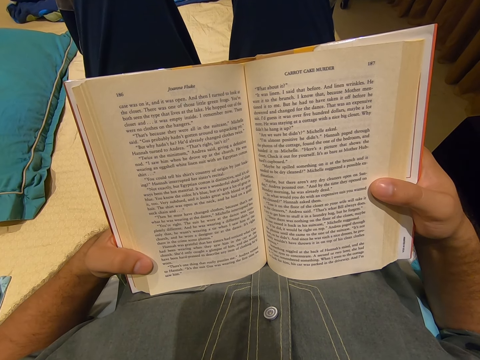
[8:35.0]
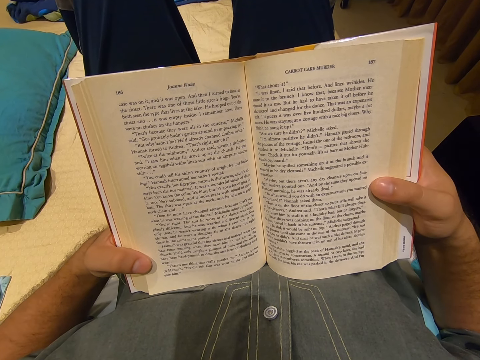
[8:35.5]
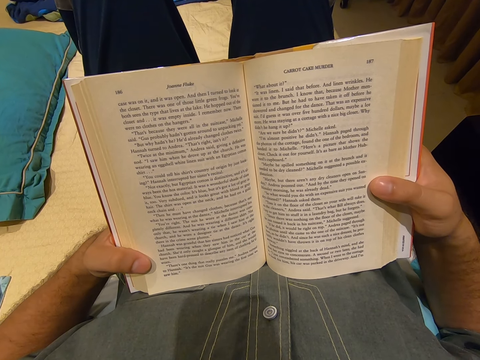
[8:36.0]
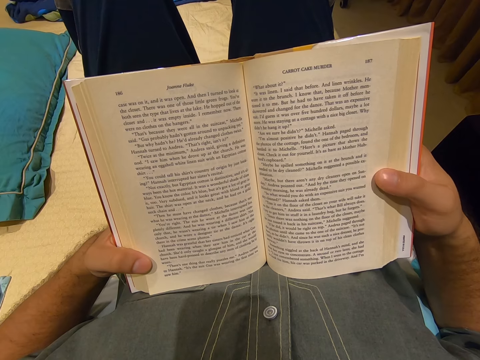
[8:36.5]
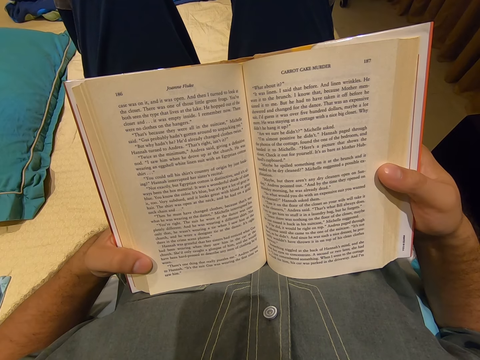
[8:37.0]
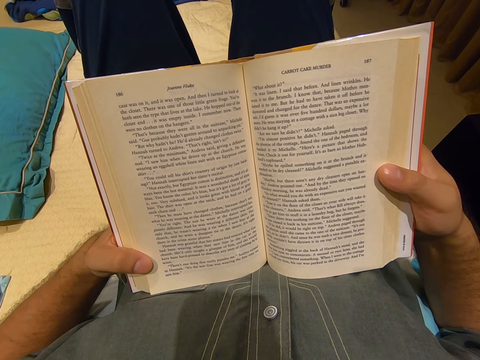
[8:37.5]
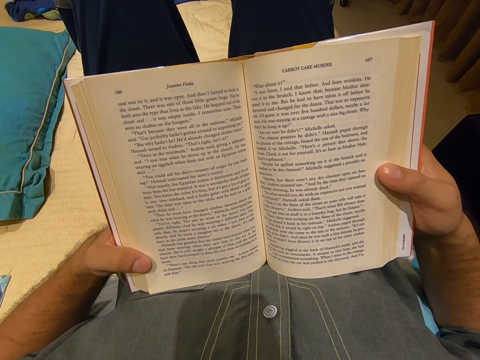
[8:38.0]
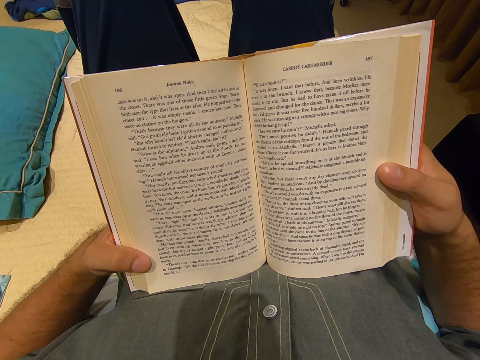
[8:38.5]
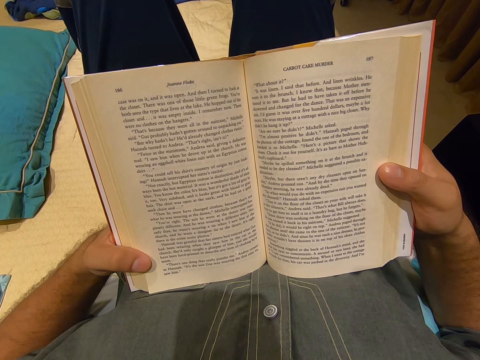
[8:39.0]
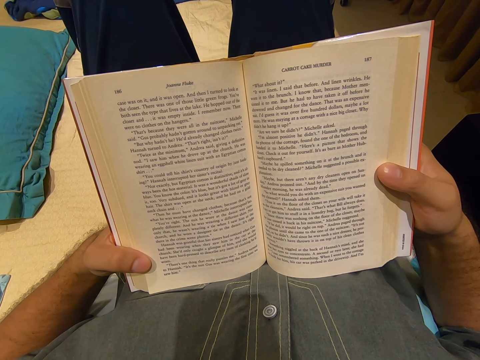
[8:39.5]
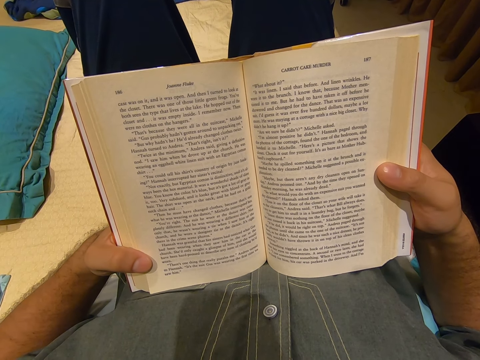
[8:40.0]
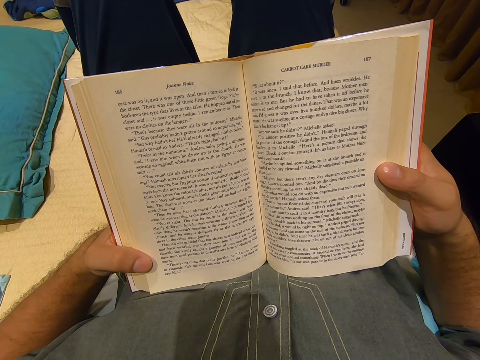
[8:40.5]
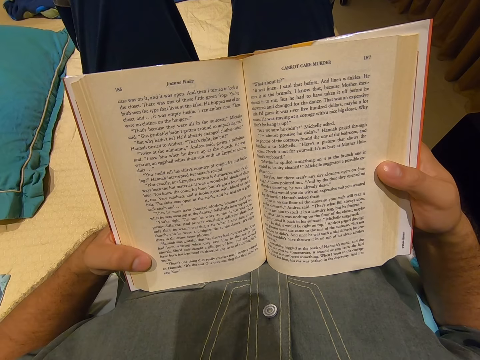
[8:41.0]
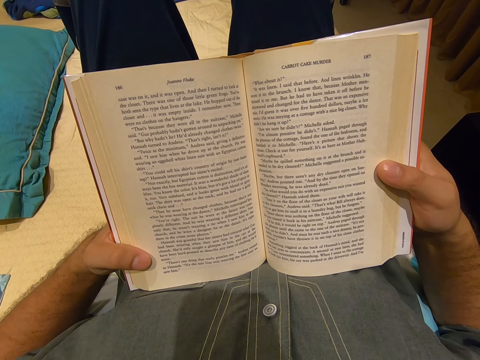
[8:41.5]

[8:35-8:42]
The camera wearer moves his finger.

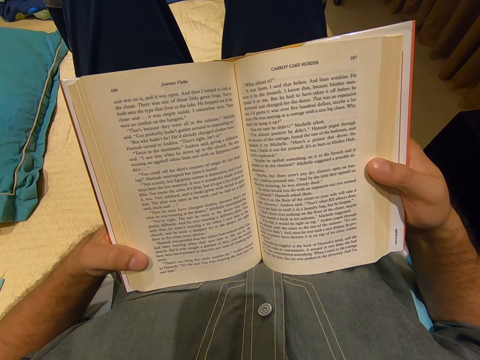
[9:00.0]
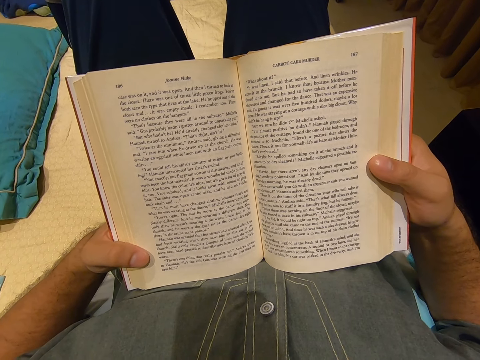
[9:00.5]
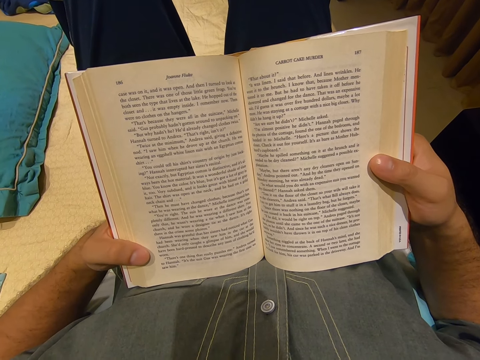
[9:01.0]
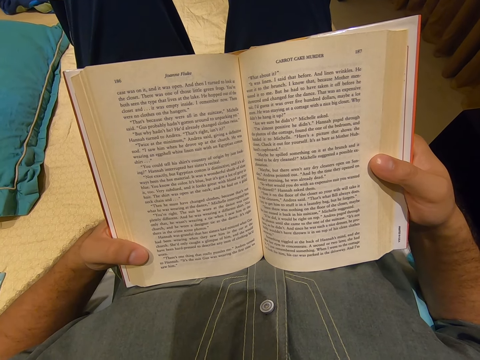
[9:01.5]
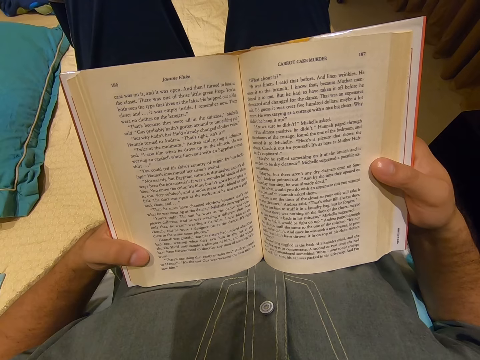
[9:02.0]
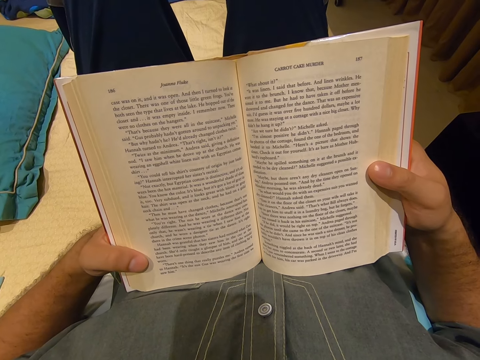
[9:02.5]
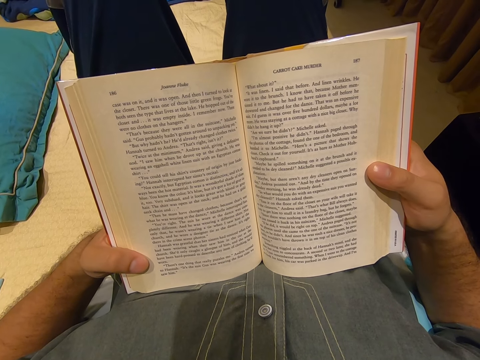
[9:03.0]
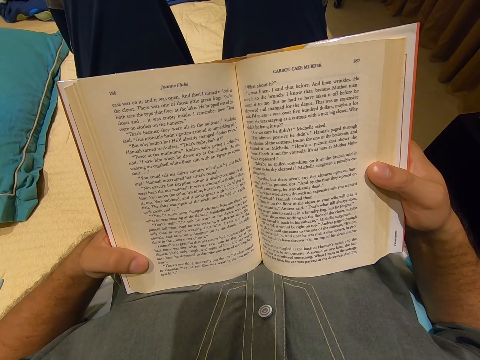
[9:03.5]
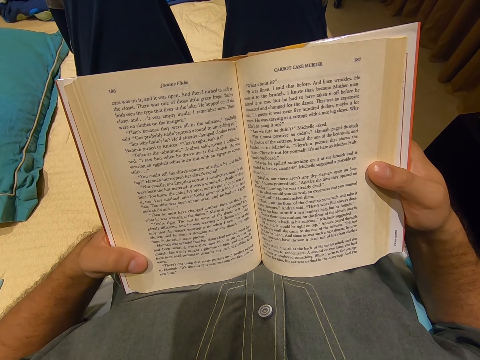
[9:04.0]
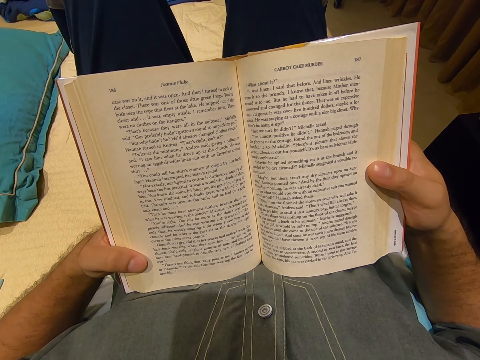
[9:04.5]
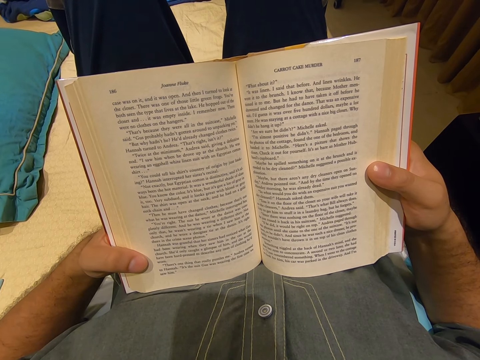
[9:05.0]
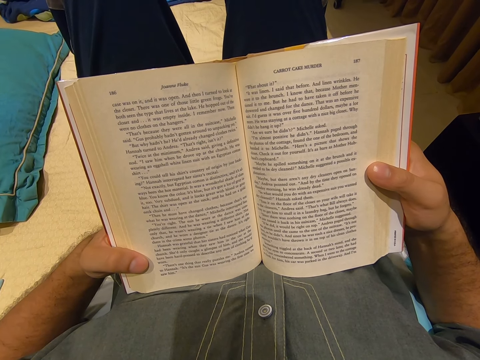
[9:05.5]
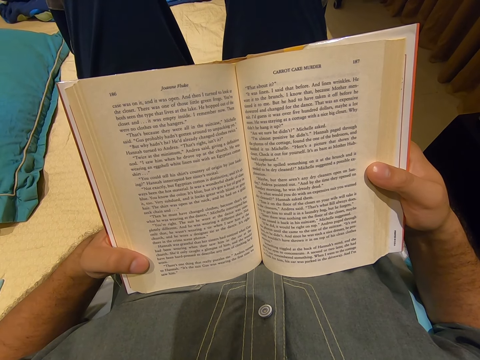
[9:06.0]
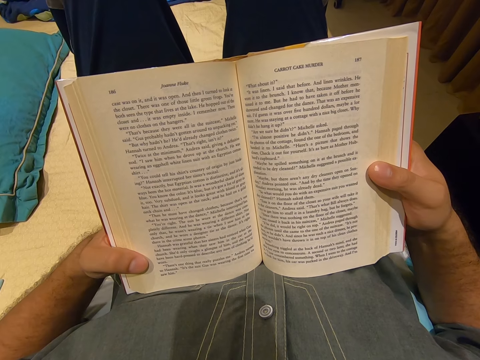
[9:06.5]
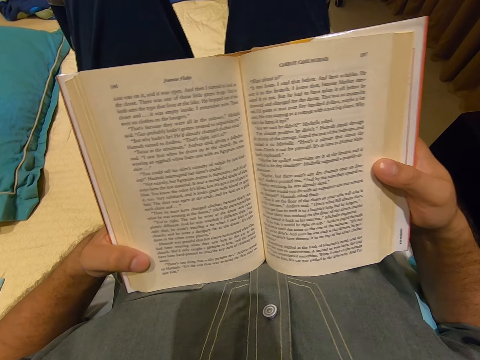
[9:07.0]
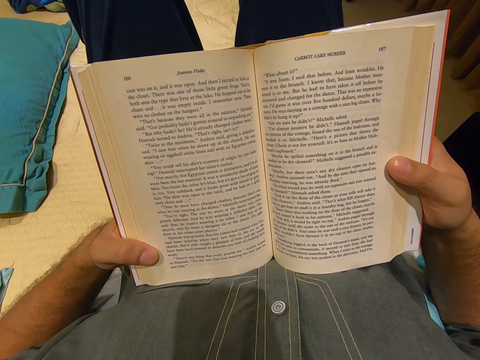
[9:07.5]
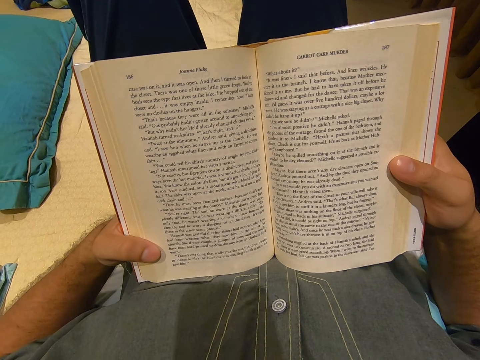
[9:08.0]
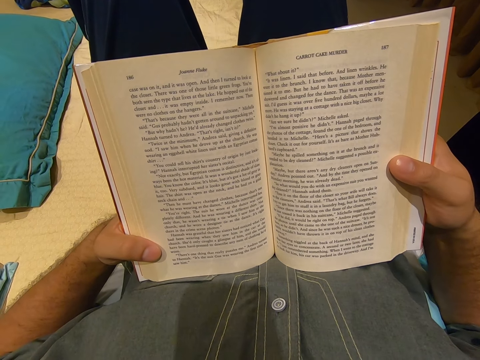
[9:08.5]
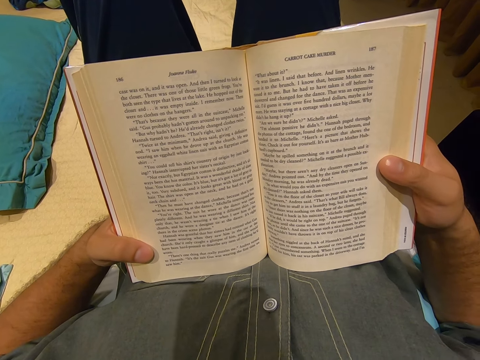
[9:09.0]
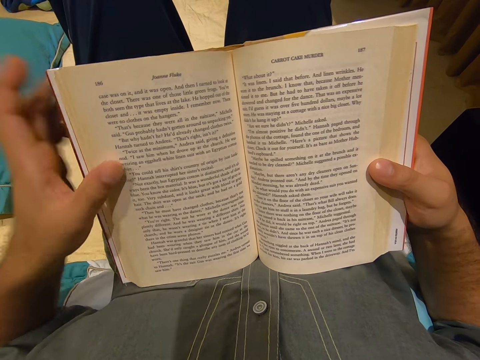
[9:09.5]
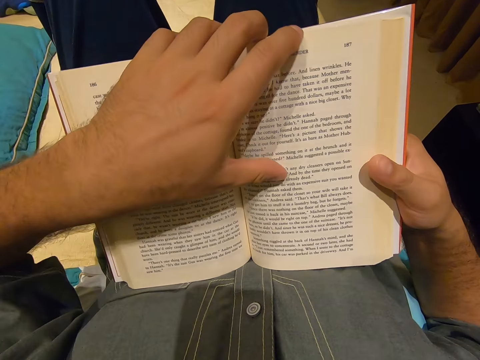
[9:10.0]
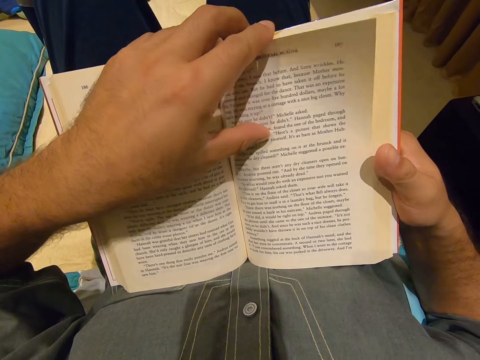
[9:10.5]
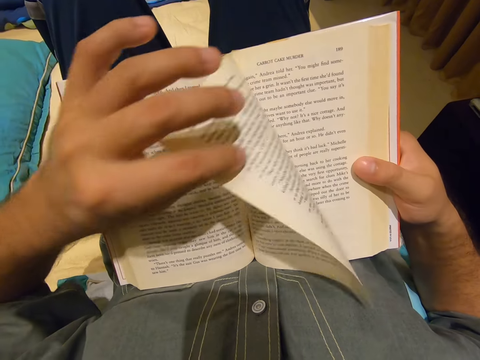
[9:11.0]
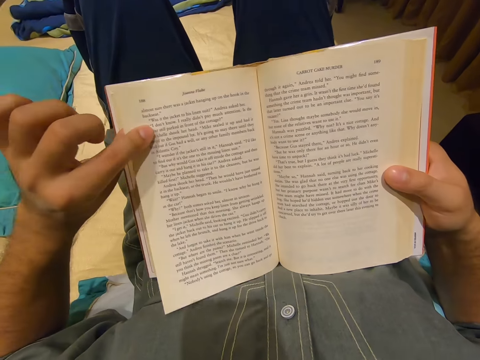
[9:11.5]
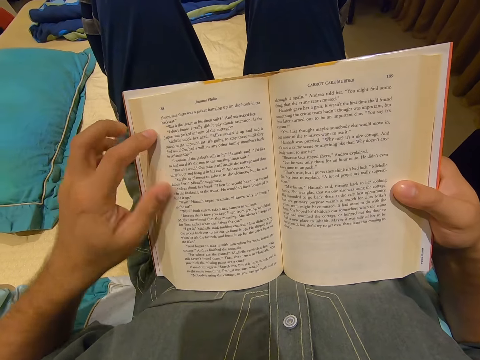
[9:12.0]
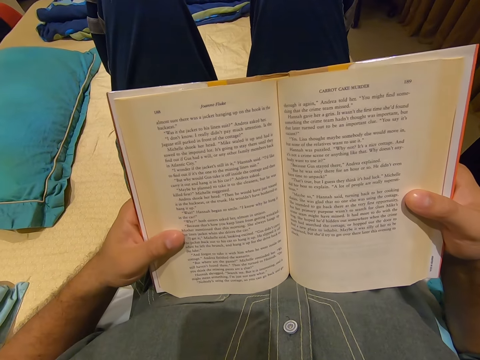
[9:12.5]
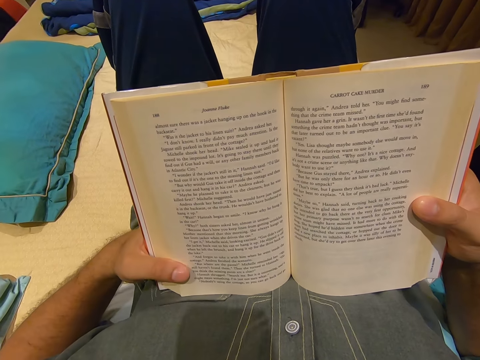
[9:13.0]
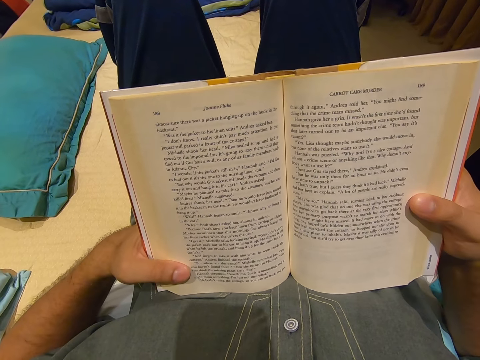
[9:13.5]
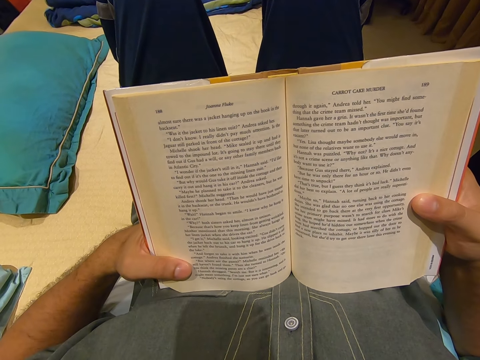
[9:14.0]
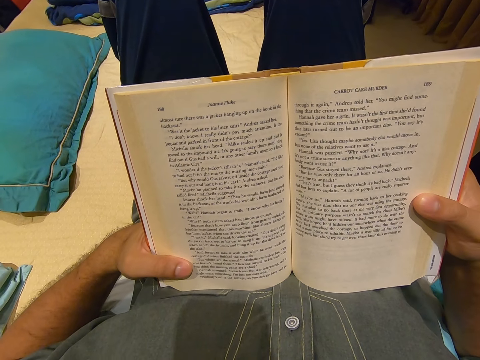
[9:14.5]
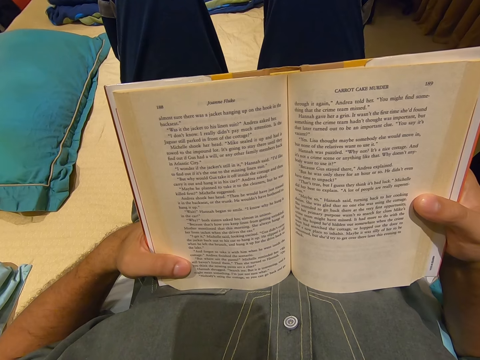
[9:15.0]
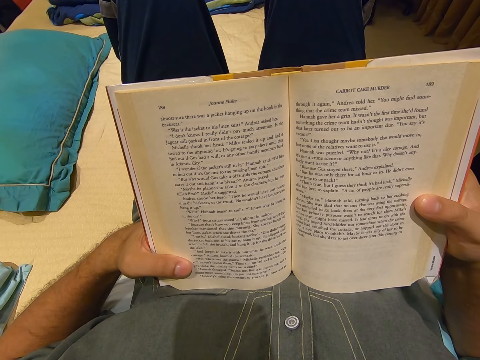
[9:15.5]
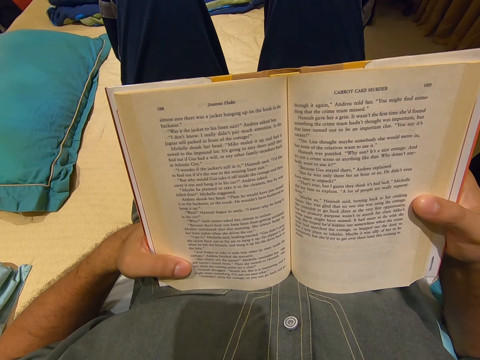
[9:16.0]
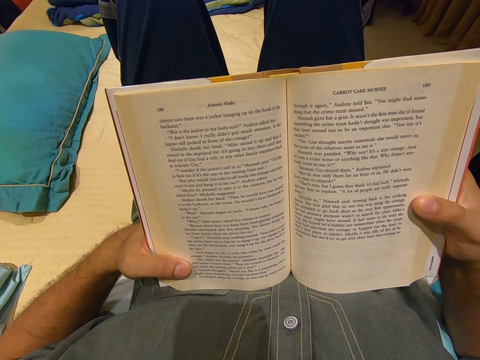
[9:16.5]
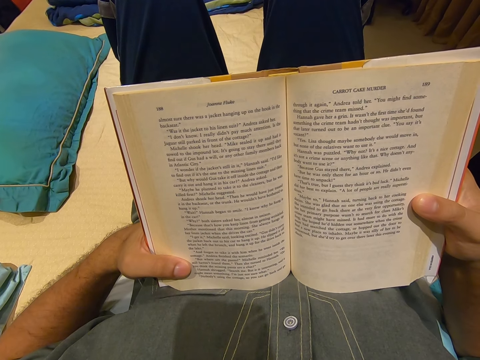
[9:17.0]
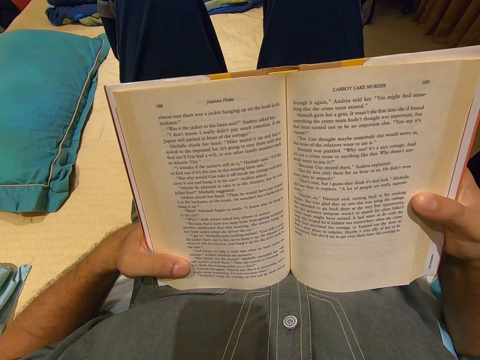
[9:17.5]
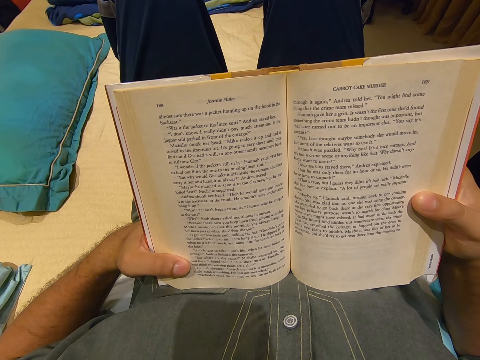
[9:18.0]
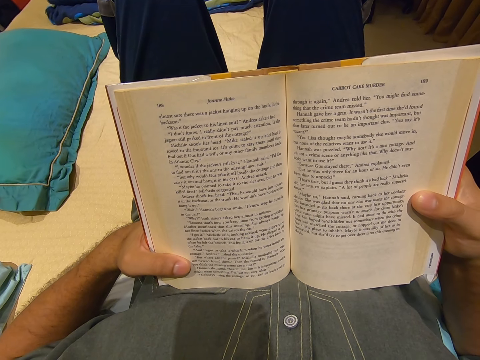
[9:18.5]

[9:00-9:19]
The camera wearer moves the book. He moves his hand. He opens a page. He holds the book. He reads the book.
